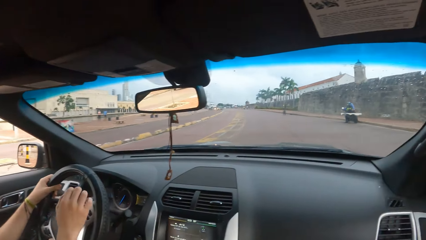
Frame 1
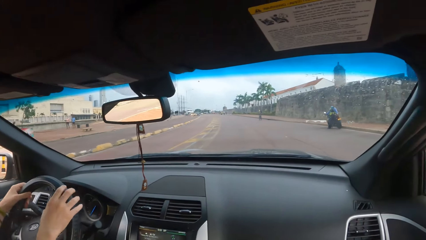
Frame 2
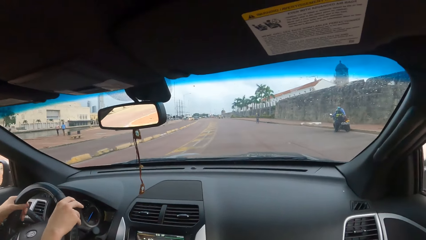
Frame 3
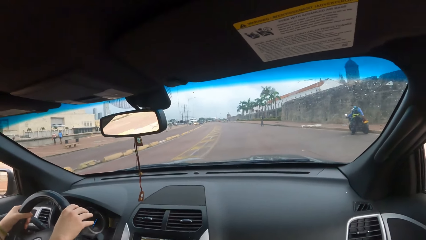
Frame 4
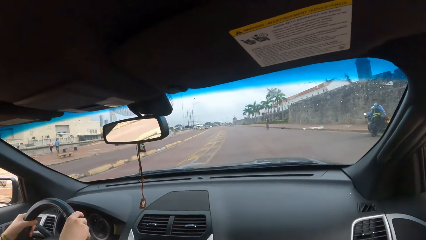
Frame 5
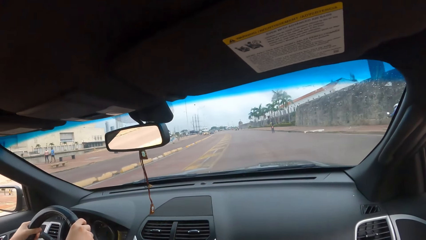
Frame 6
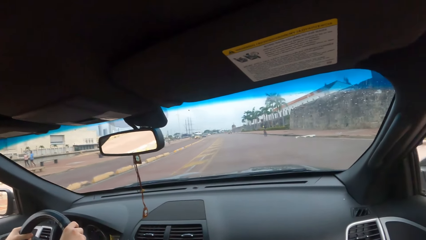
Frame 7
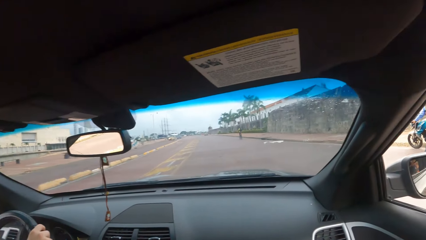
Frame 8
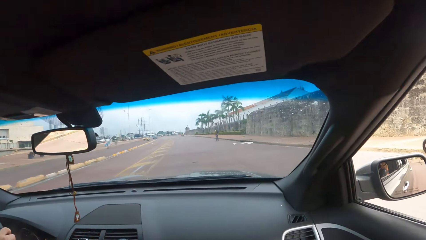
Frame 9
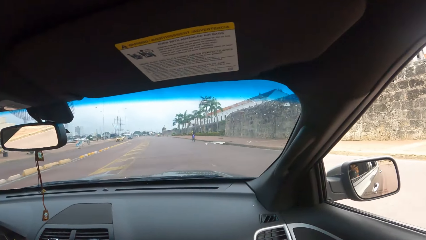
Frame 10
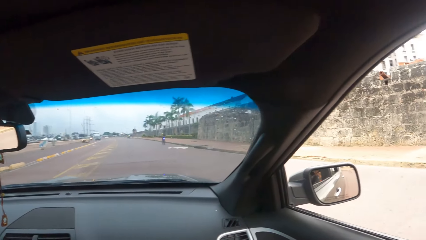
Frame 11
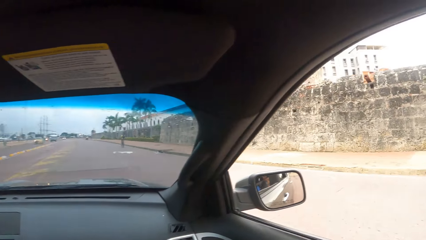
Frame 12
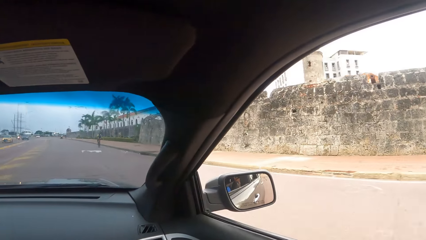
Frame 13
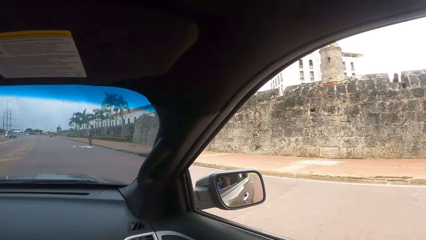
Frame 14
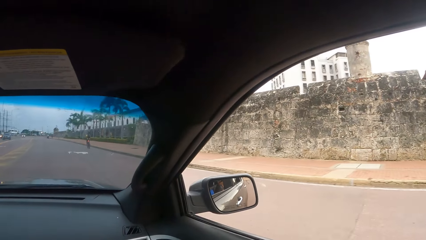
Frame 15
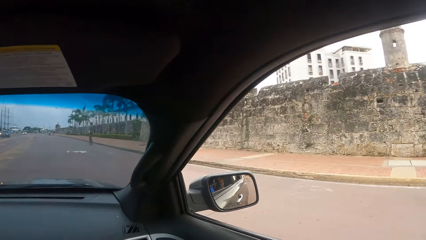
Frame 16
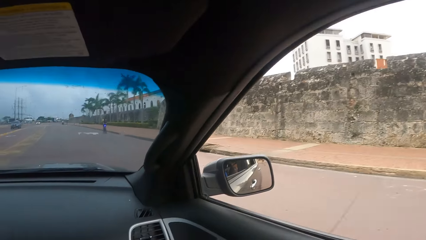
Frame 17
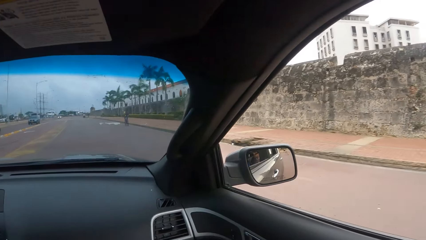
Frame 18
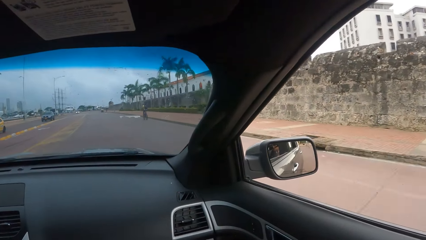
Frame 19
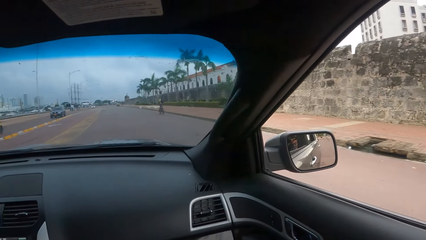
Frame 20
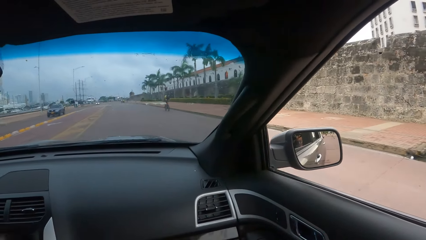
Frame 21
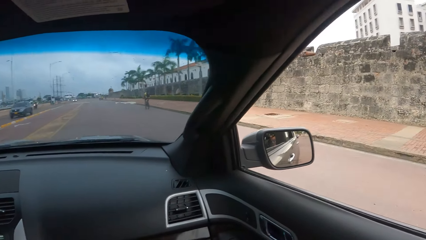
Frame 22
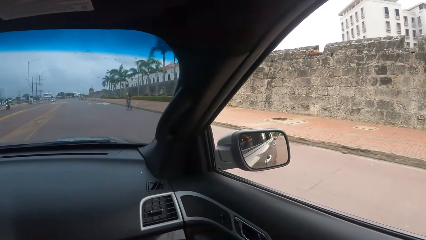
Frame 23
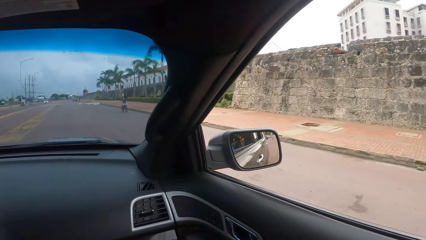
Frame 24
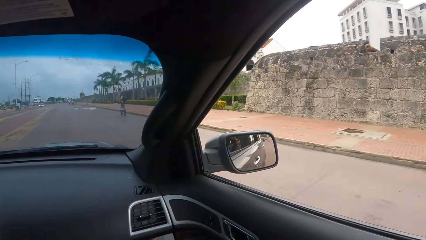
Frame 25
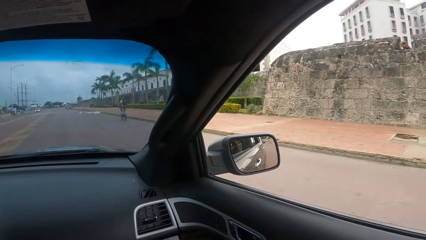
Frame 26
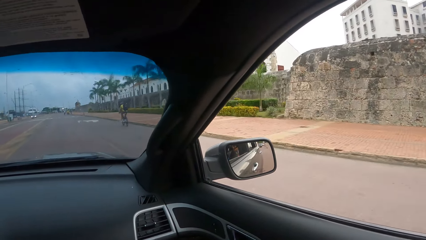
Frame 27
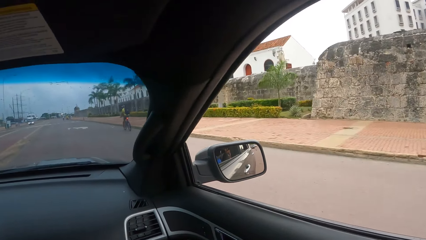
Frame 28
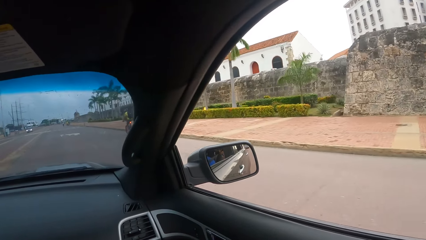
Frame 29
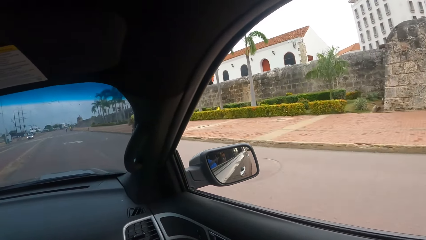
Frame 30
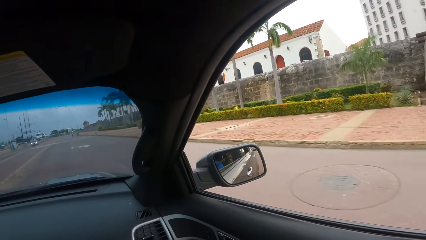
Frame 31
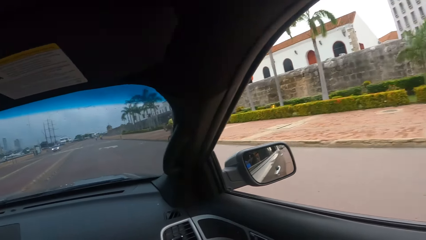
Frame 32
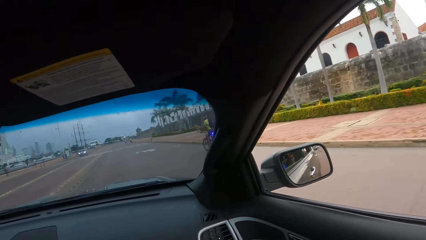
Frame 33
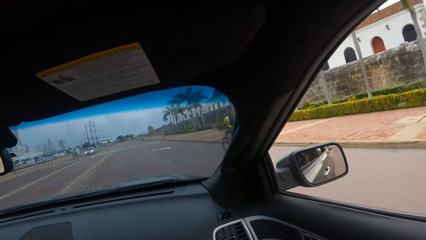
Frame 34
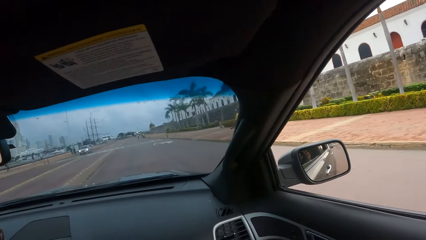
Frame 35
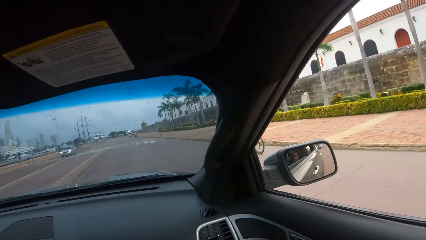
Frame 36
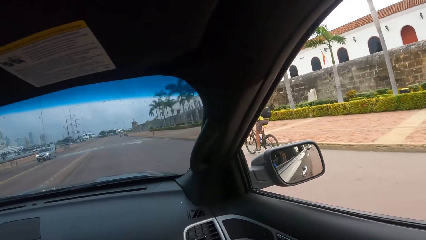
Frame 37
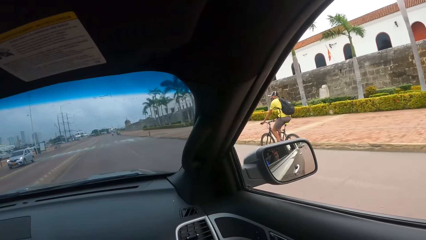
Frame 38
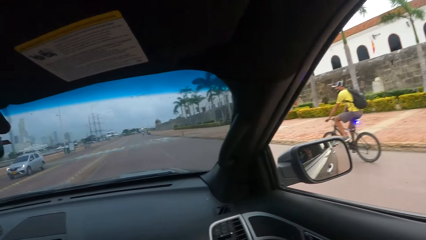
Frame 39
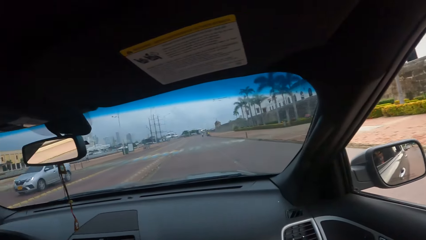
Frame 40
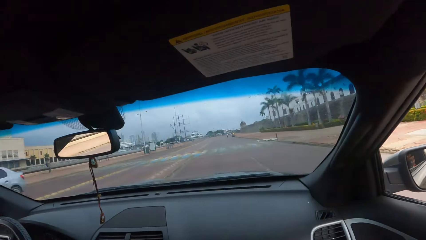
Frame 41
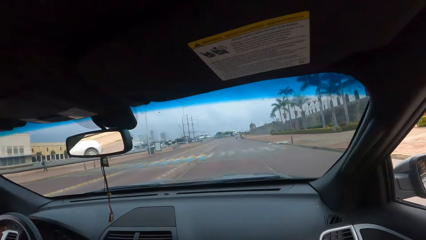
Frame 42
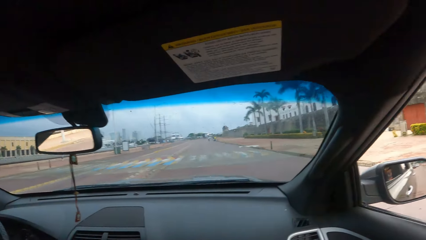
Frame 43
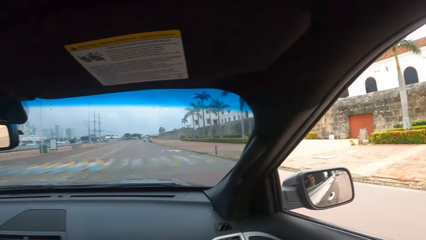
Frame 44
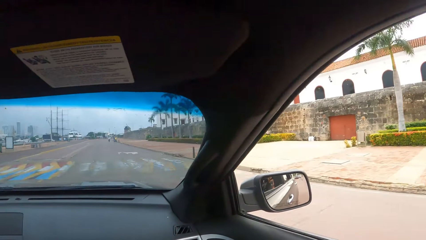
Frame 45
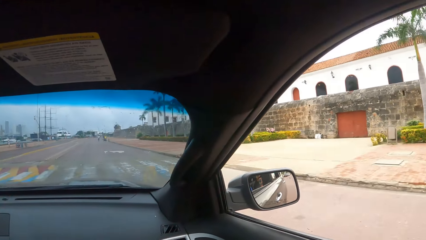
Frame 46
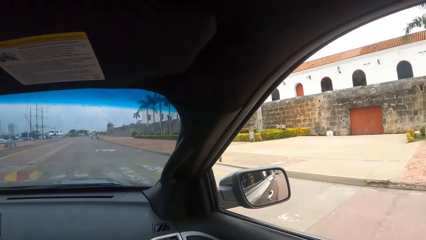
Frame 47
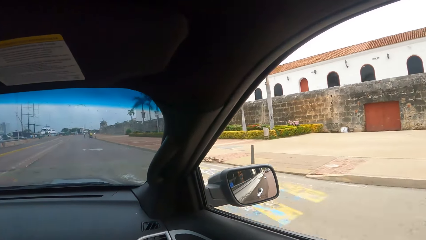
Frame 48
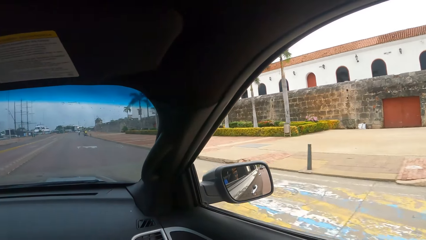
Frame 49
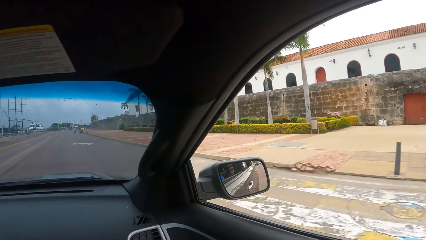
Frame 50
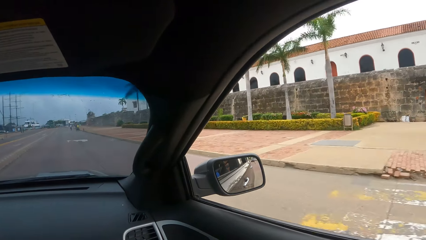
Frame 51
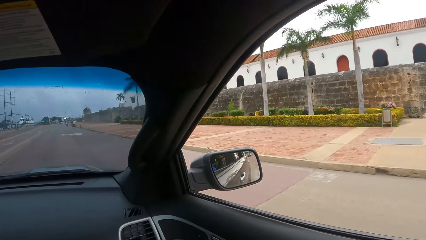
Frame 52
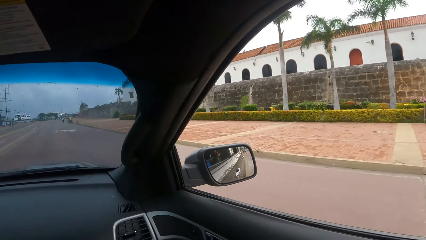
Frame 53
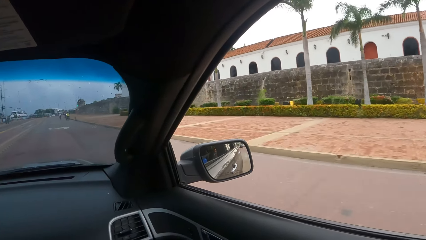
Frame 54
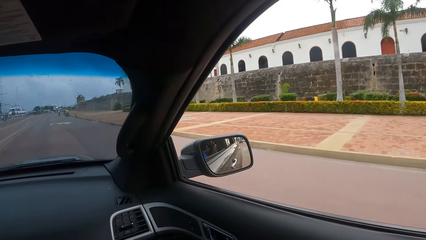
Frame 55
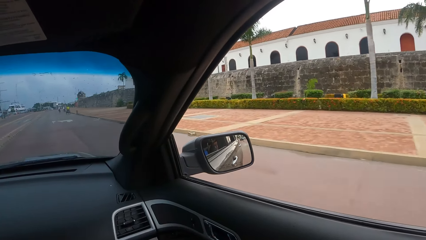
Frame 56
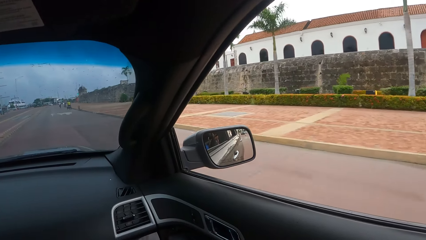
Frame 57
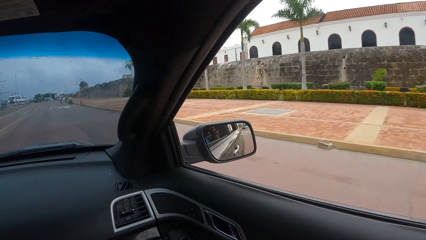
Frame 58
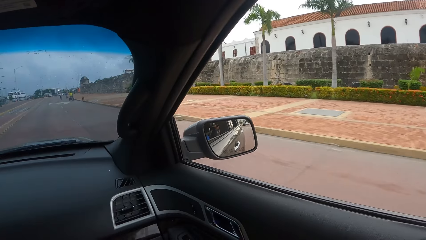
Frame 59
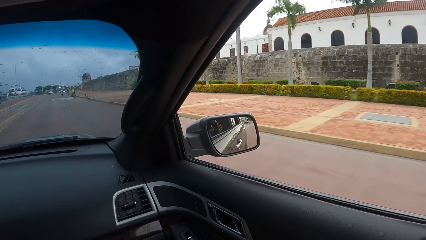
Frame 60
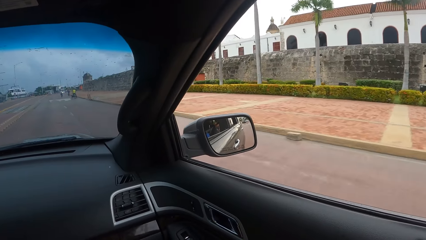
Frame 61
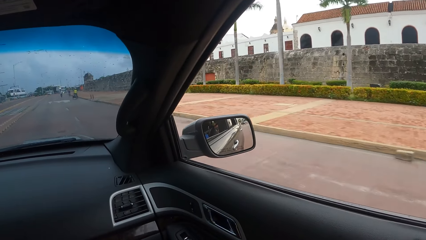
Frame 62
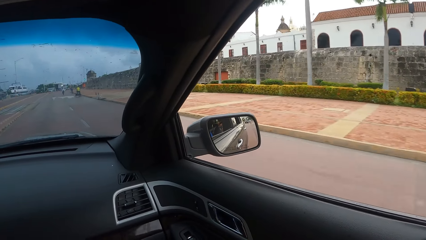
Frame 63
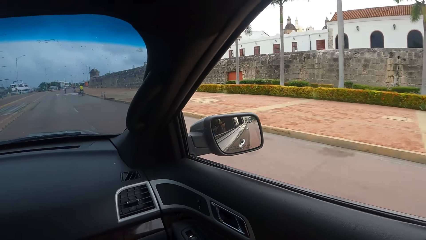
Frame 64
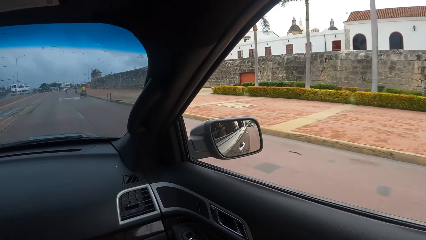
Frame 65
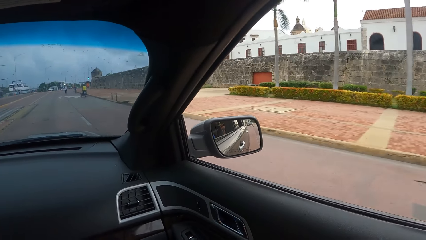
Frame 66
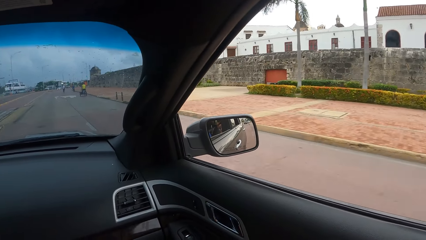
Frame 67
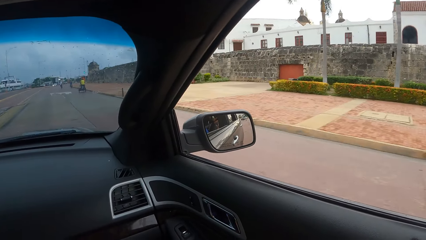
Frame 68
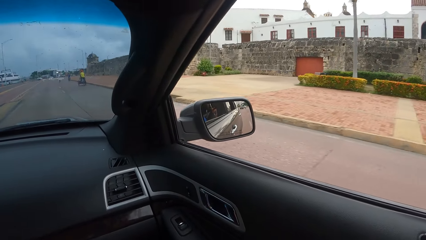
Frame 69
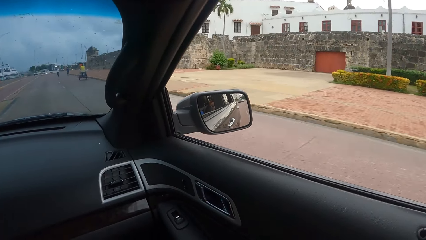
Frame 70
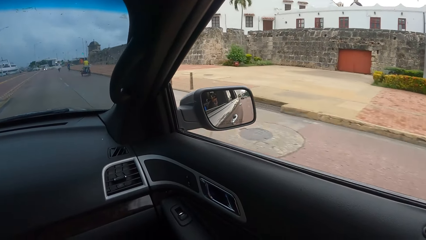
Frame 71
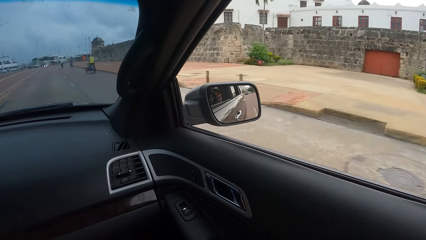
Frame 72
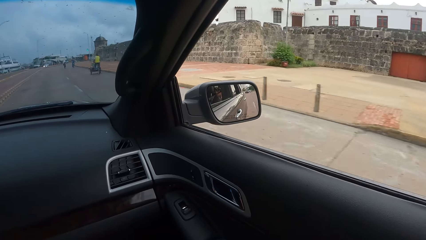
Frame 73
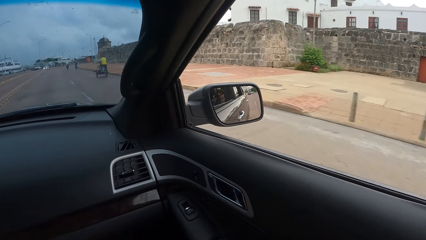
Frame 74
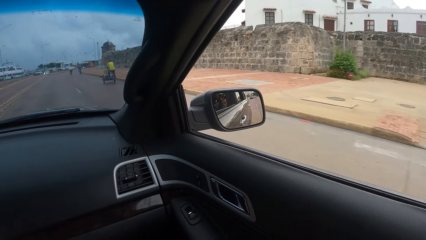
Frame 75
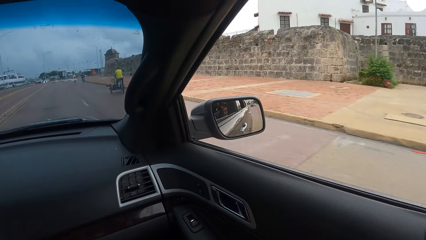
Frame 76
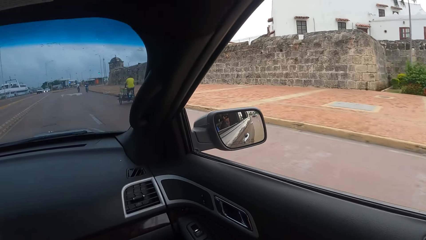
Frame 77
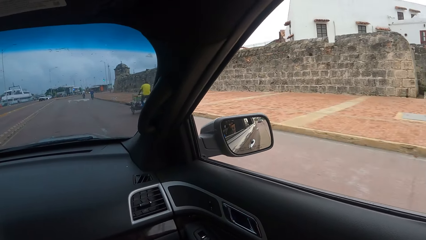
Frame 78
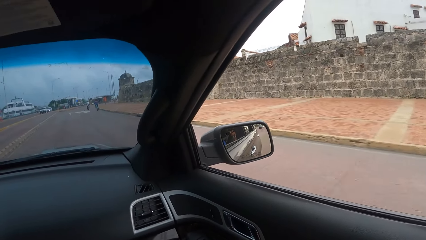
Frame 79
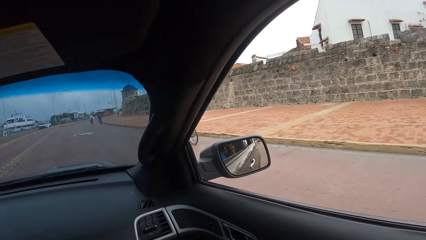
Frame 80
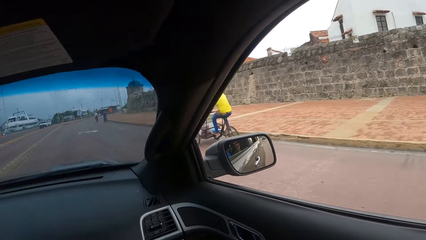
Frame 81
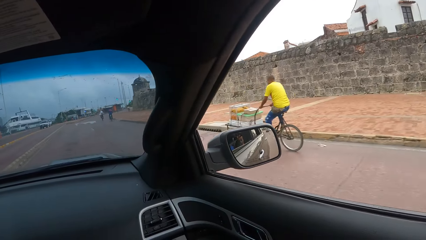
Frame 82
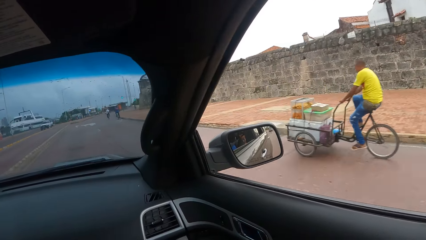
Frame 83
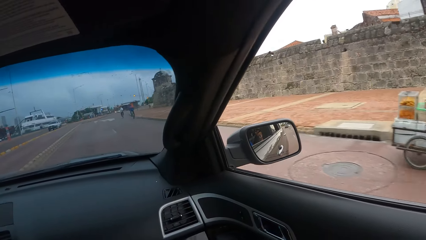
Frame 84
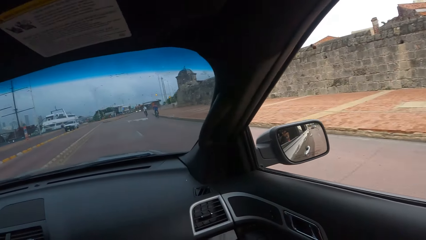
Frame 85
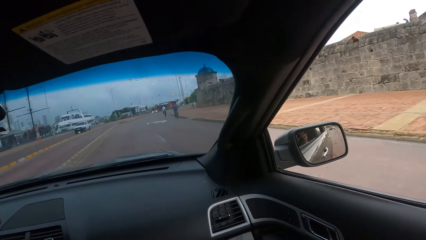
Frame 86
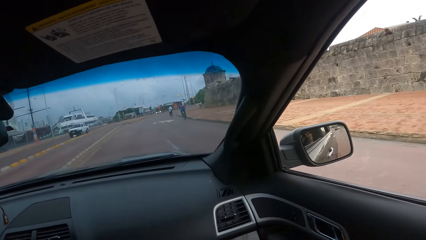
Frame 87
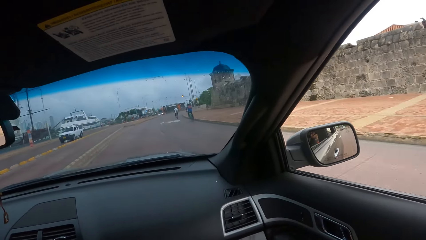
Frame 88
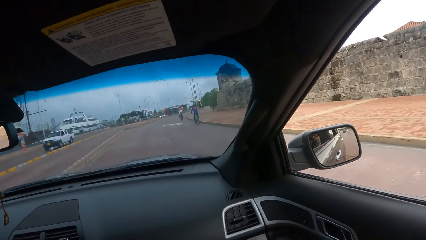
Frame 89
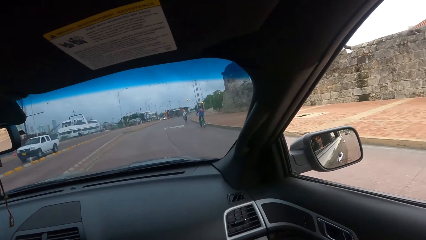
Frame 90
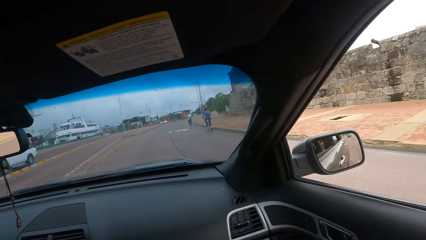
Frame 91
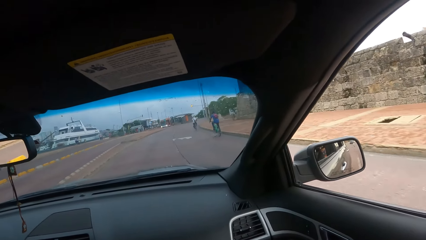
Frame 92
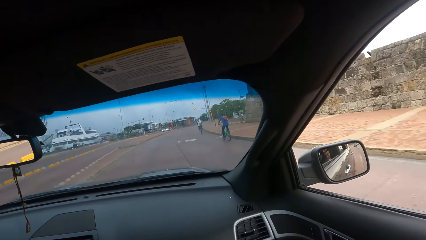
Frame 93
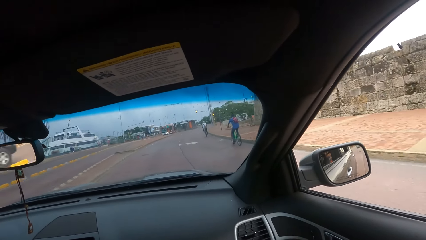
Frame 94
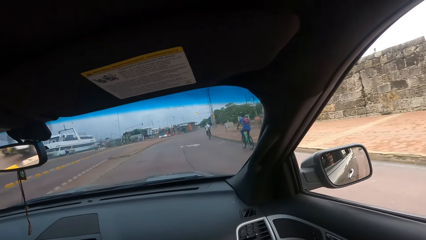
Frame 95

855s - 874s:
The camera wearer looks forward in the car. They look right. They look forward. They look right.
